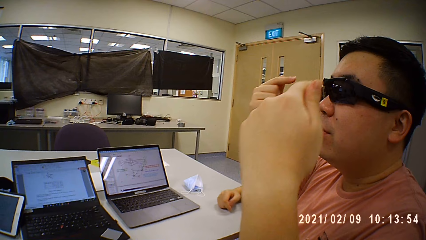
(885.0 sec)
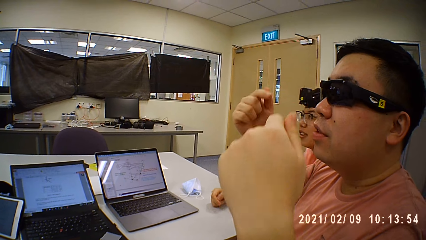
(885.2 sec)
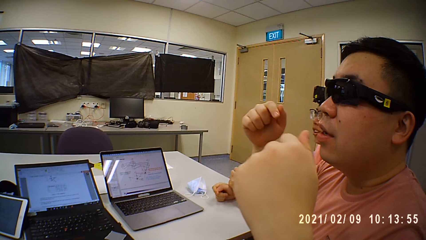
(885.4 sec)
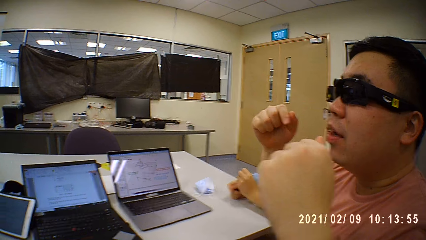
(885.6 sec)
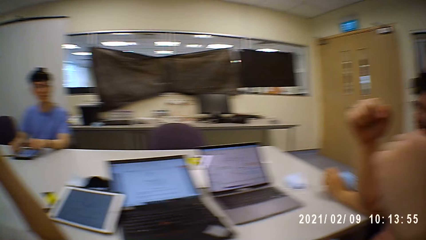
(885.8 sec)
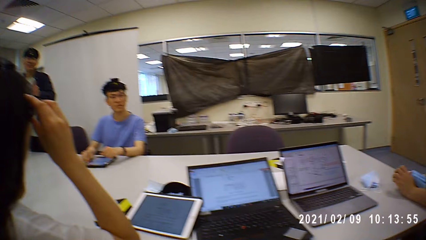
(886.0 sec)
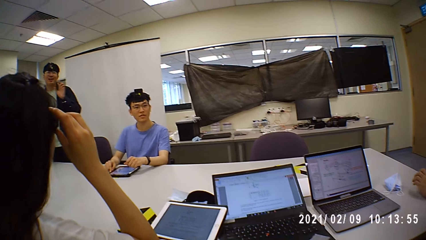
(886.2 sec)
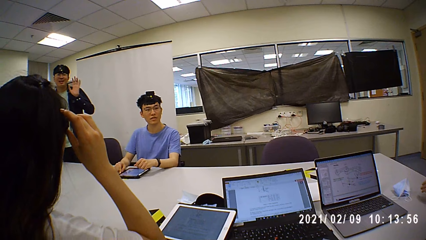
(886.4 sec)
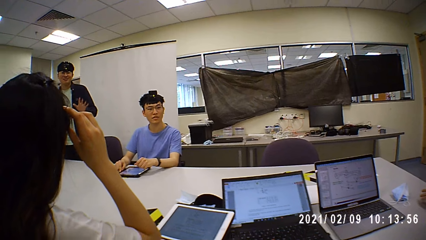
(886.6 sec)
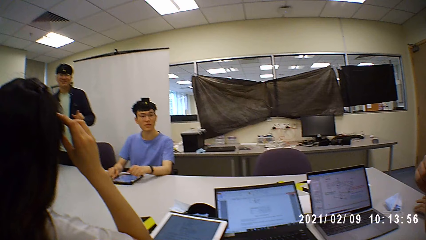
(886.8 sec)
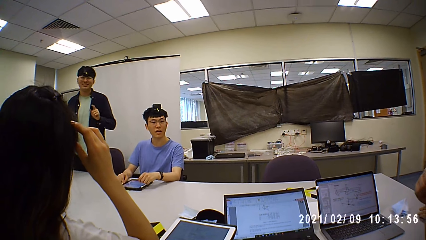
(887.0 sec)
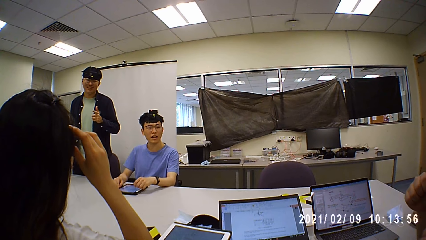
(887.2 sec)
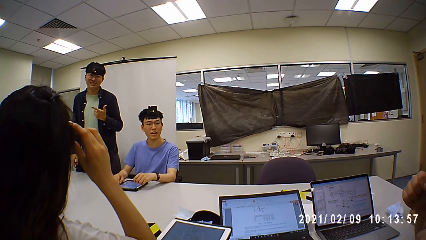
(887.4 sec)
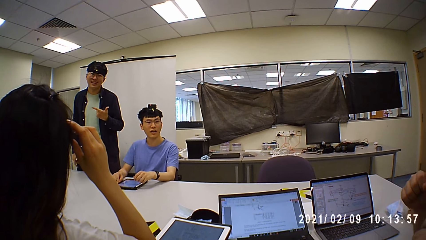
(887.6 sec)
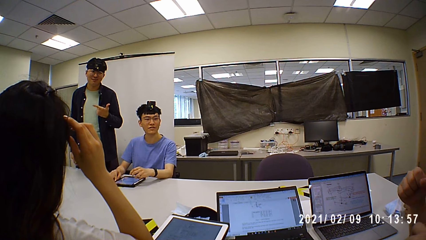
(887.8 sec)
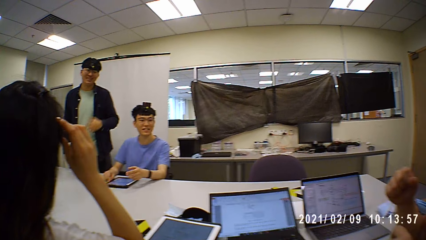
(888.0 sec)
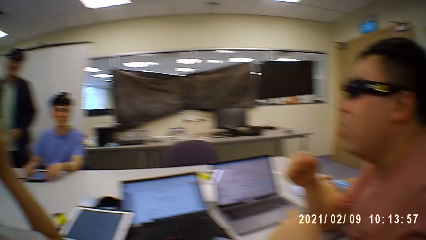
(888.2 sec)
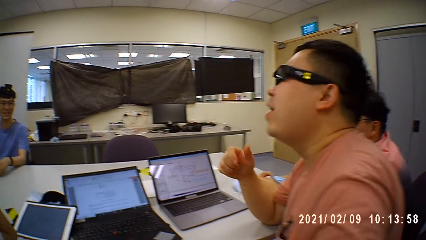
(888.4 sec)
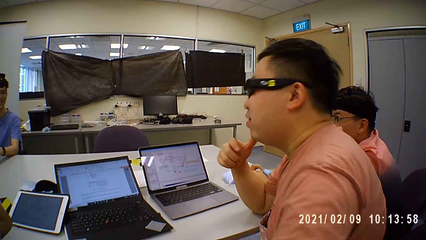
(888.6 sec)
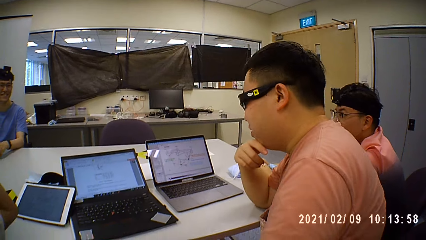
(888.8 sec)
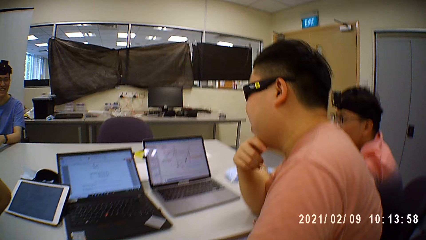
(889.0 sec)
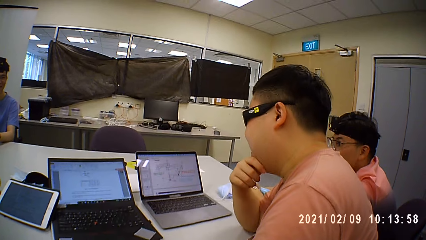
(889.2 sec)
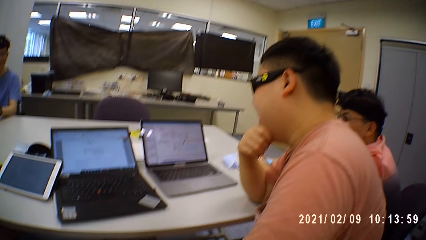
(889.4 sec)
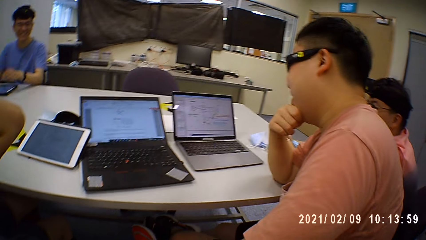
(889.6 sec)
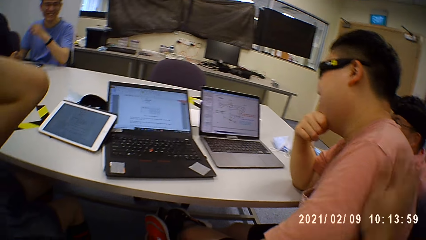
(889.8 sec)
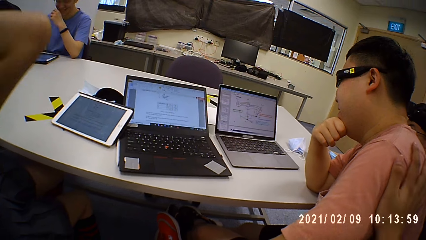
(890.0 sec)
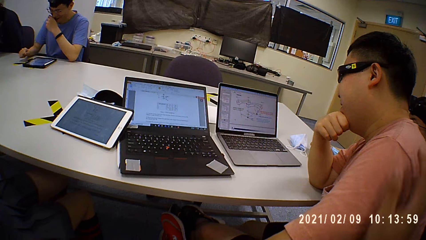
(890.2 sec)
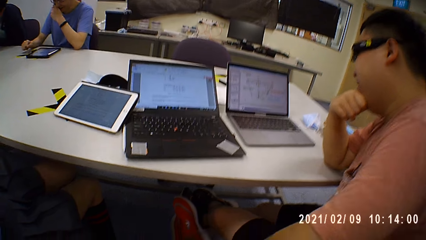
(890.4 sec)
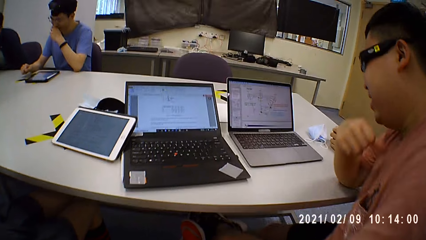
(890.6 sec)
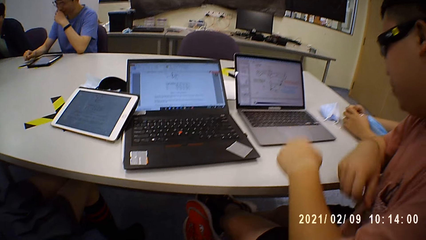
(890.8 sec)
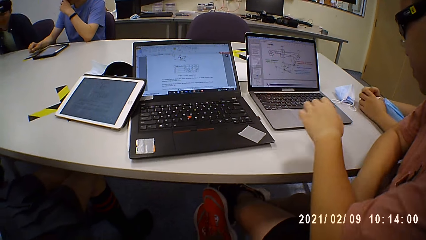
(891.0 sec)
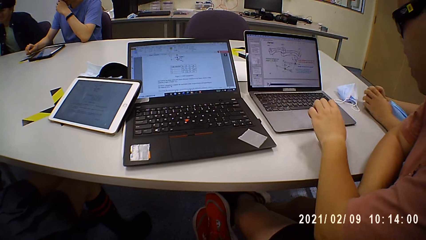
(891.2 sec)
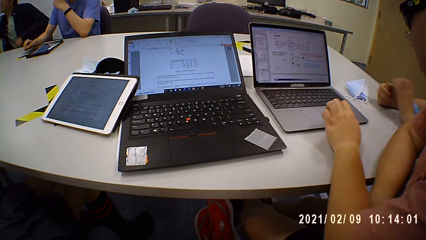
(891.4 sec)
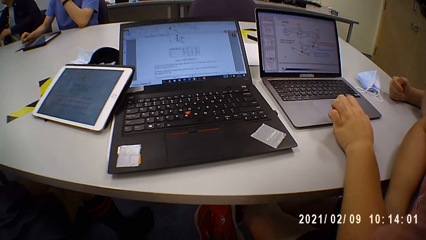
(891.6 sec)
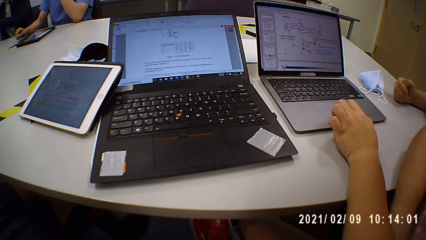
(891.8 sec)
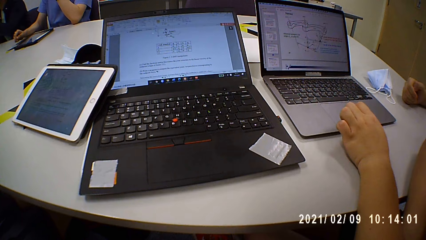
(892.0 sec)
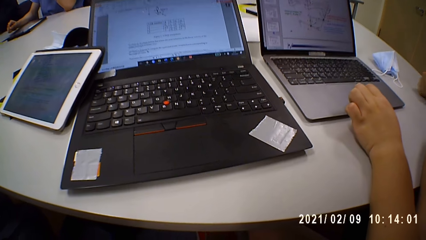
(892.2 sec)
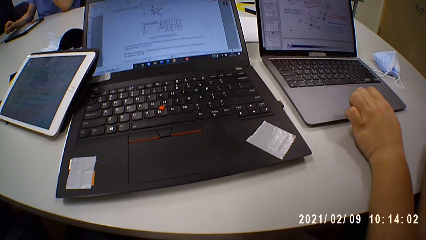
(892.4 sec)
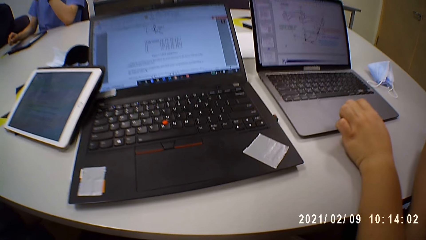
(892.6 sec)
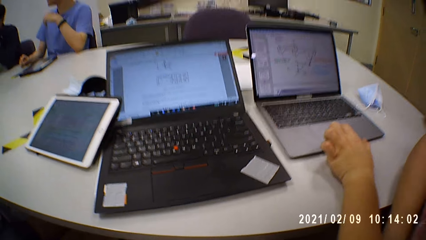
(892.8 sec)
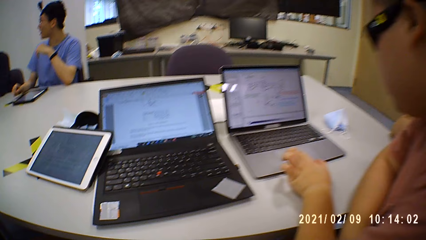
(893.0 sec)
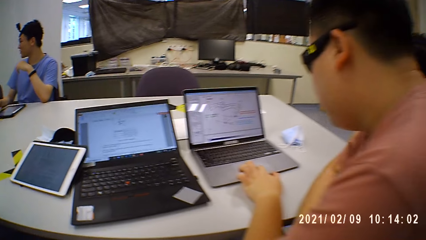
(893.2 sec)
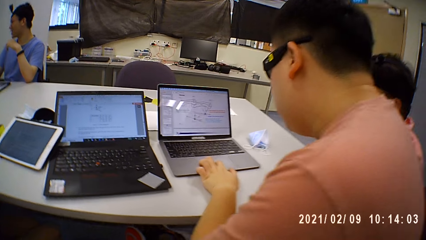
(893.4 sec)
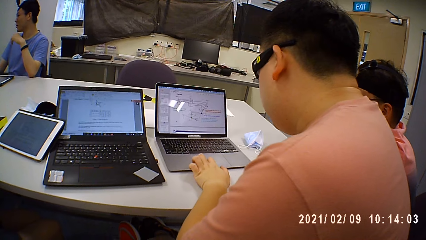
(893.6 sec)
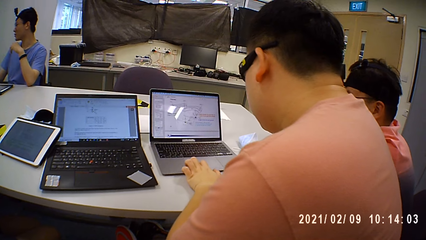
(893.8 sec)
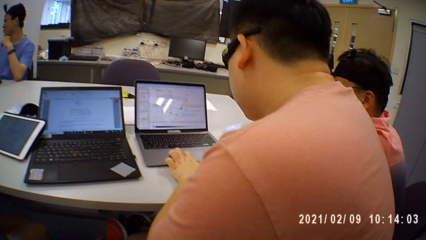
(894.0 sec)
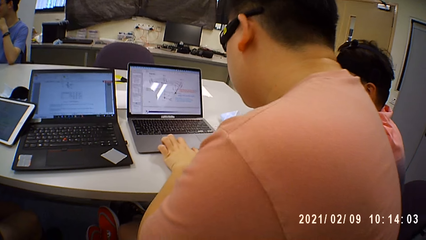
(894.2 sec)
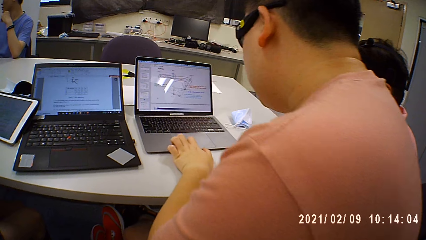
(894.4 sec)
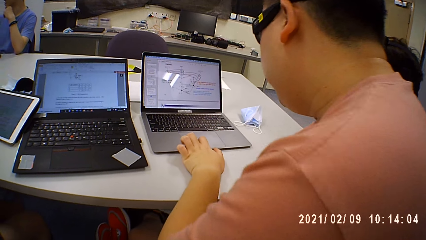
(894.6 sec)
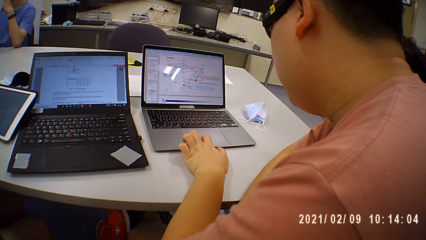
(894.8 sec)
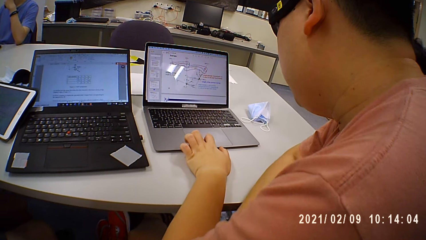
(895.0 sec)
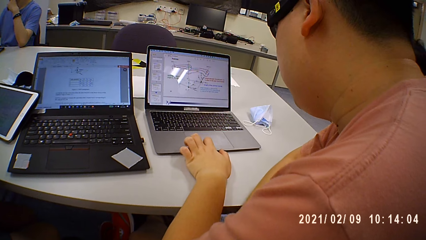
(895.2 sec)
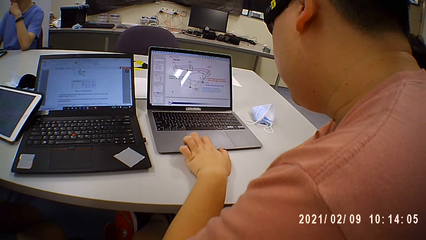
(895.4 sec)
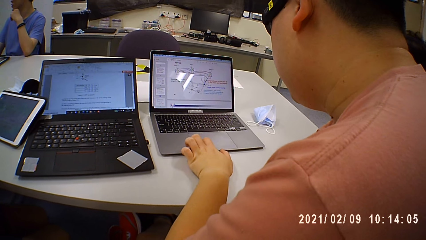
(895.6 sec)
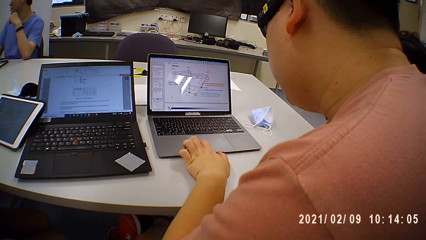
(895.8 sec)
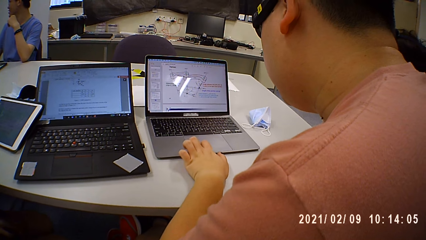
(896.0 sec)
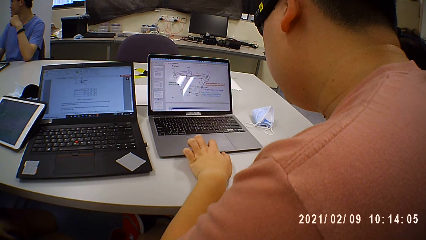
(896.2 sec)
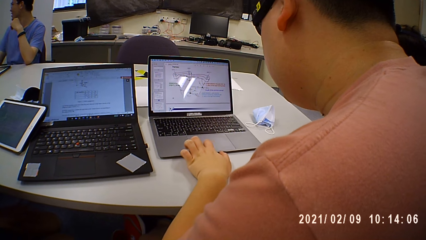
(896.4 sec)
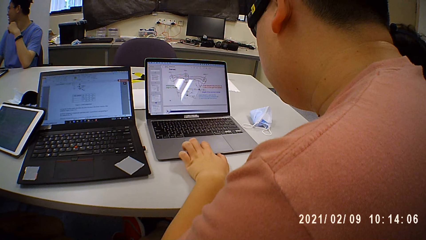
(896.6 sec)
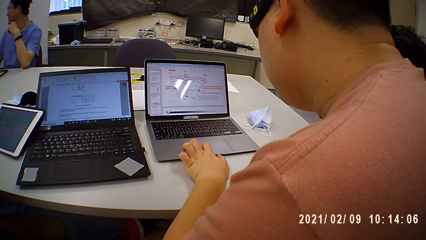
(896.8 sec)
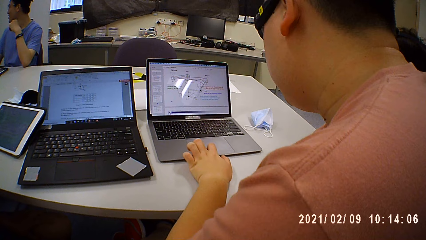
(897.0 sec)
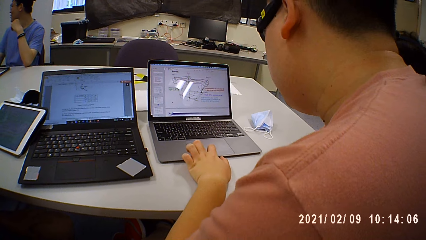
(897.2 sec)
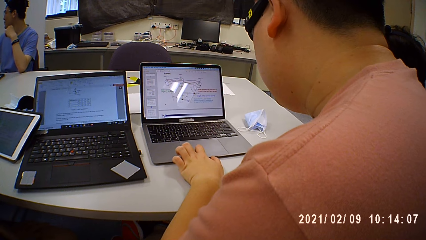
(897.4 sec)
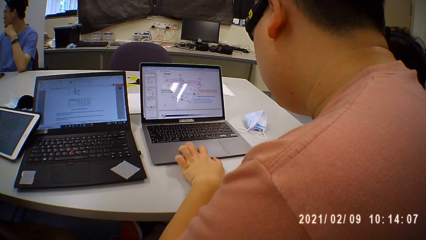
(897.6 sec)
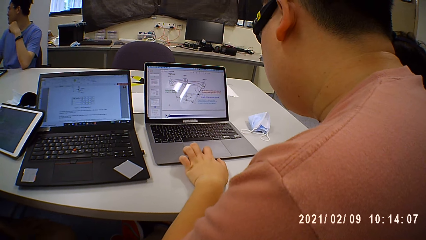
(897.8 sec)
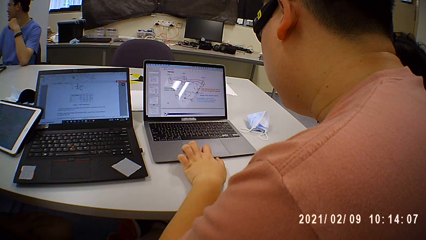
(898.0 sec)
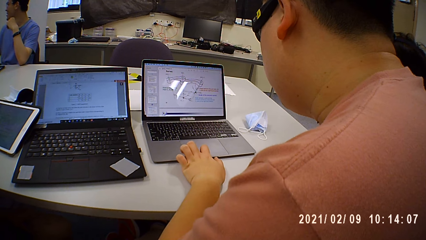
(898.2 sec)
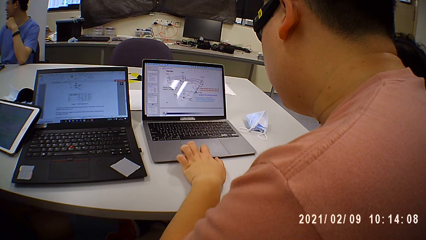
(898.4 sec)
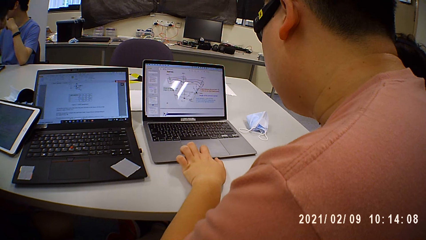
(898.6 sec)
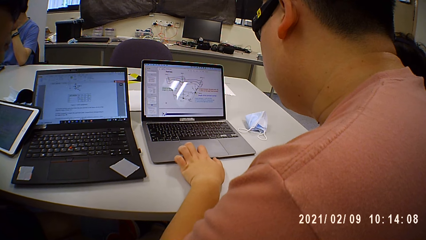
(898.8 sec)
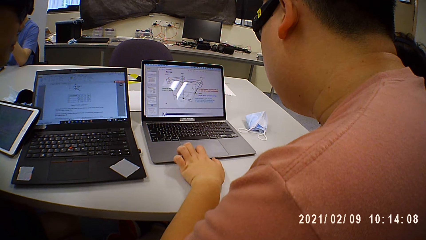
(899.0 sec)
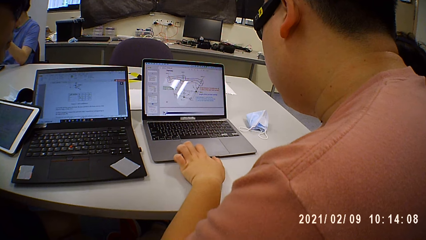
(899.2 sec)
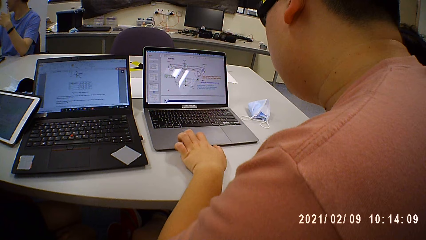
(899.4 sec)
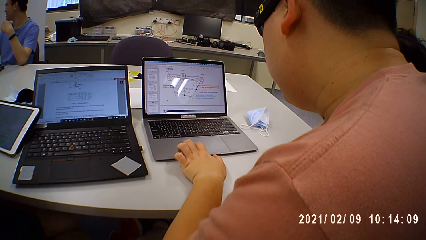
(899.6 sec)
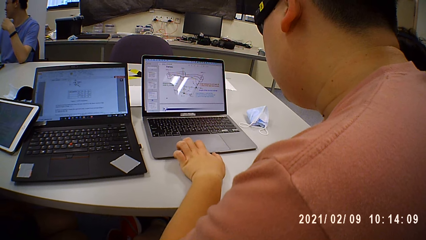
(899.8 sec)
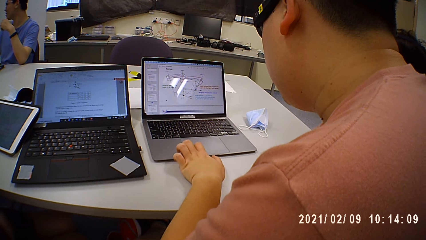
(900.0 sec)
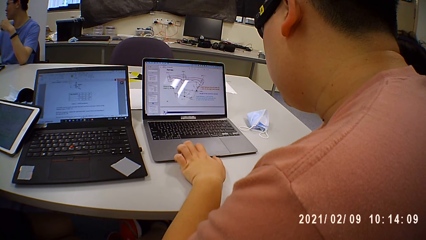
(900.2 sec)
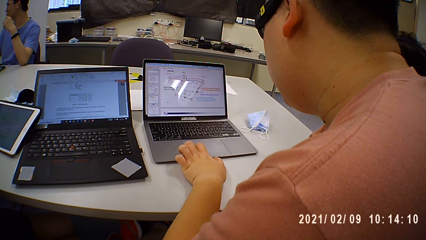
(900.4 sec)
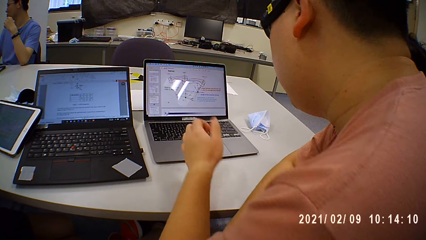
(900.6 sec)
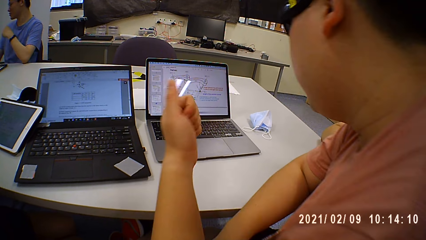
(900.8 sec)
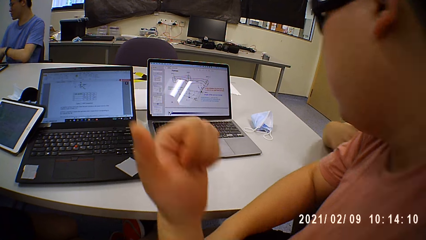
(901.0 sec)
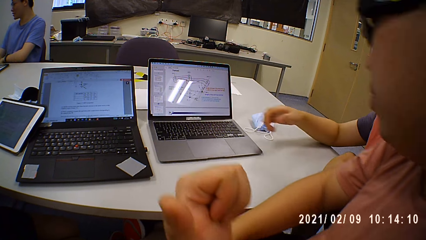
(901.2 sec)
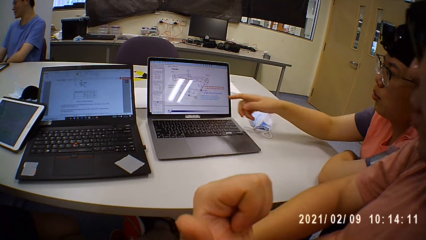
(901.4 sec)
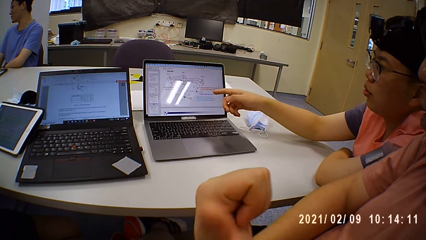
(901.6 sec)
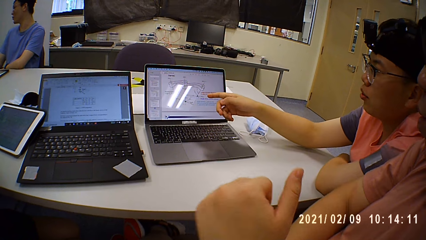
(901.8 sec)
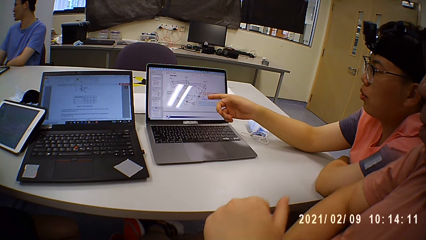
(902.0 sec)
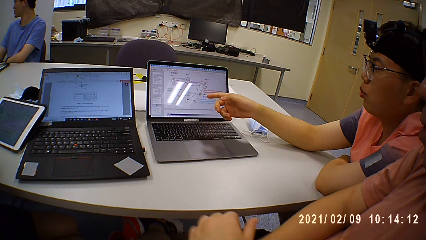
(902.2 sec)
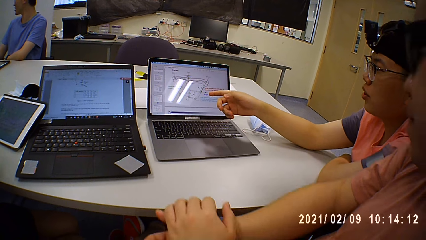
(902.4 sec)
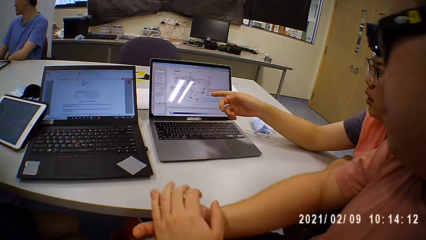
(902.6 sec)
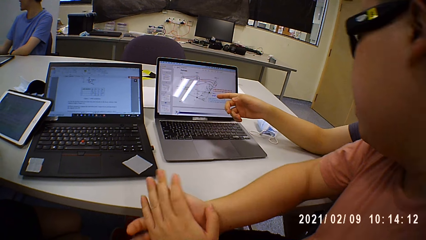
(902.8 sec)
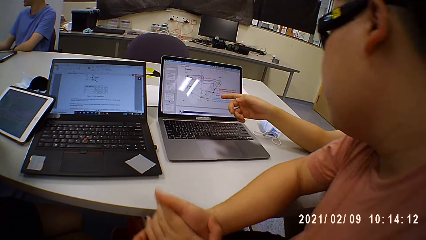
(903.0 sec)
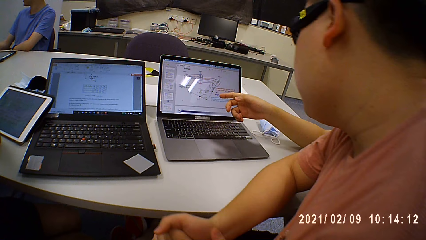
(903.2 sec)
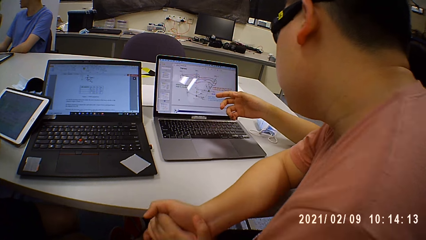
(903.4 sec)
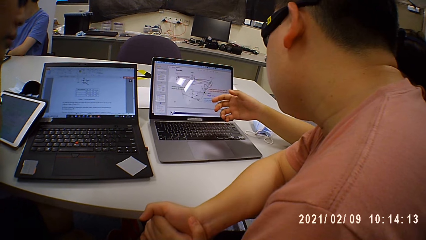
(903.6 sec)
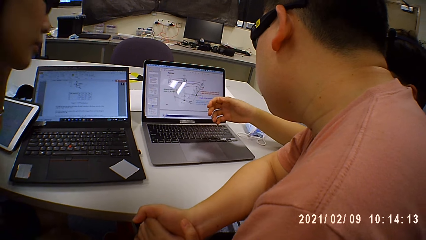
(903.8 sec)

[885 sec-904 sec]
A man uses gestures. A woman adjusts a pair of glasses on her face with both hands. The camera wearer looks around. Another man touches a tablet on the table with both hands. The woman touches her hair with her right hand. The first man operates a laptop on the table with his left hand. The camera wearer looks at the laptop. The first man interacts with a third man, the woman and the camera wearer.
